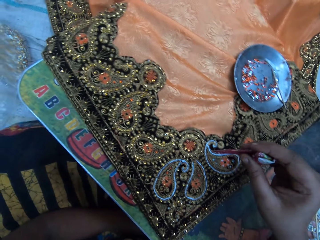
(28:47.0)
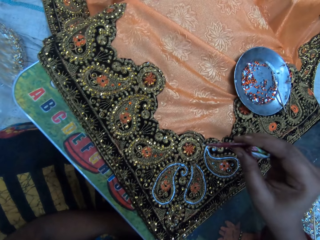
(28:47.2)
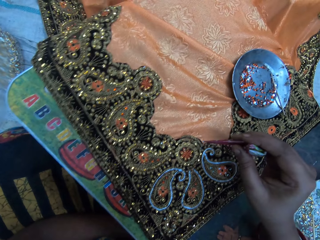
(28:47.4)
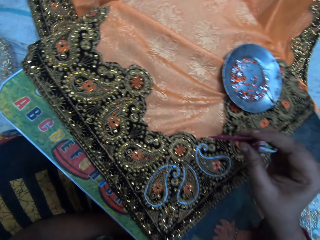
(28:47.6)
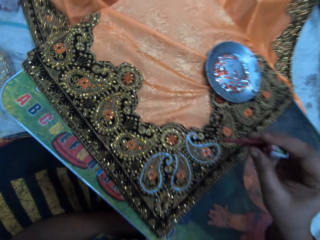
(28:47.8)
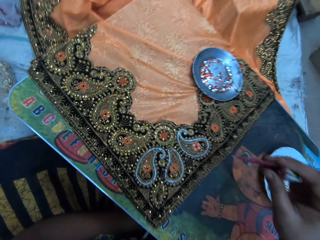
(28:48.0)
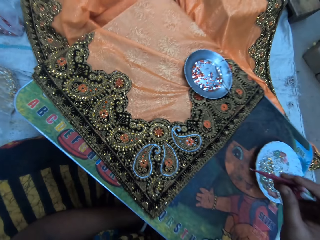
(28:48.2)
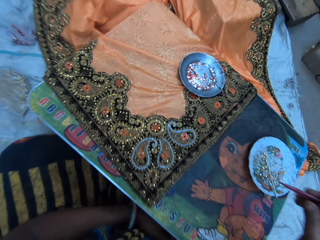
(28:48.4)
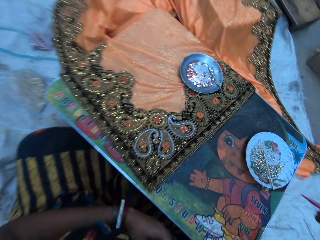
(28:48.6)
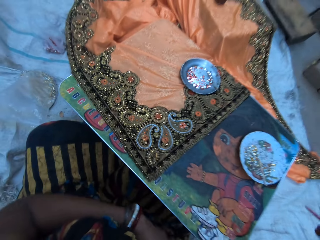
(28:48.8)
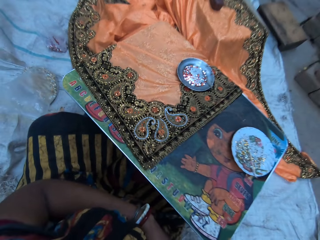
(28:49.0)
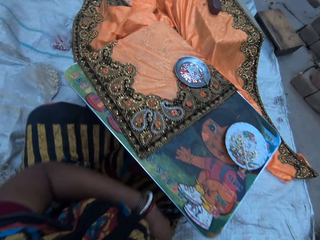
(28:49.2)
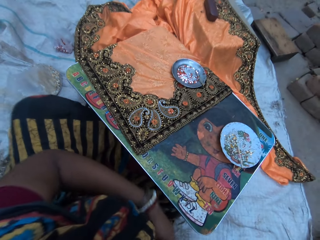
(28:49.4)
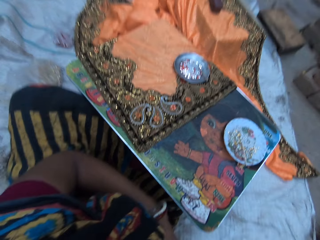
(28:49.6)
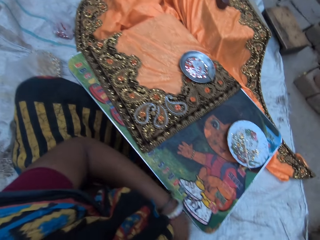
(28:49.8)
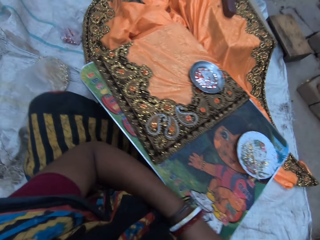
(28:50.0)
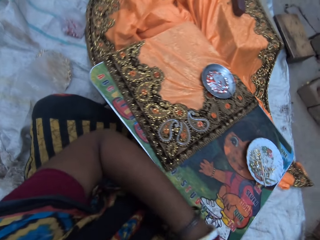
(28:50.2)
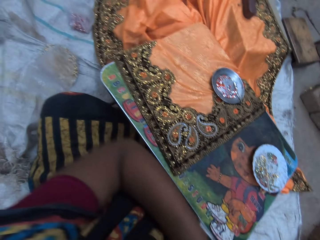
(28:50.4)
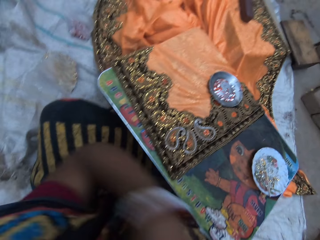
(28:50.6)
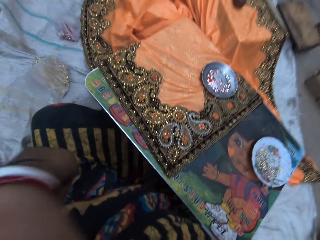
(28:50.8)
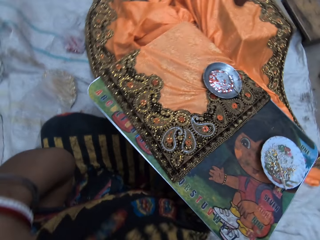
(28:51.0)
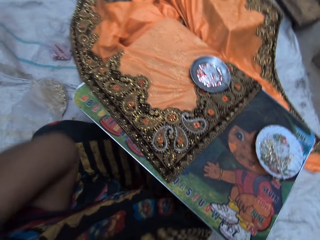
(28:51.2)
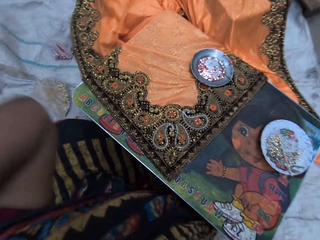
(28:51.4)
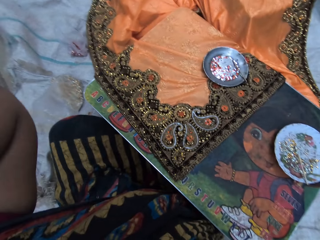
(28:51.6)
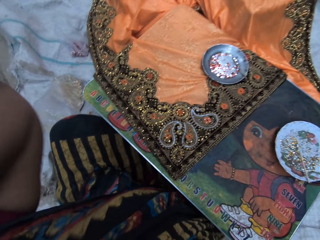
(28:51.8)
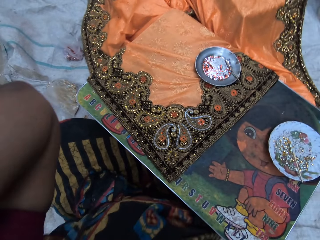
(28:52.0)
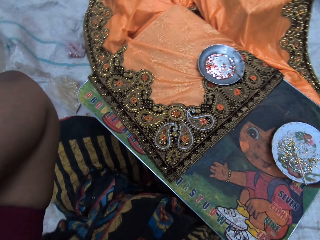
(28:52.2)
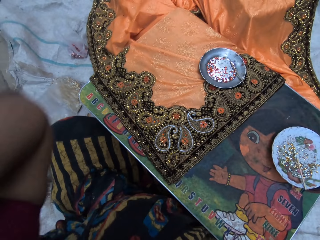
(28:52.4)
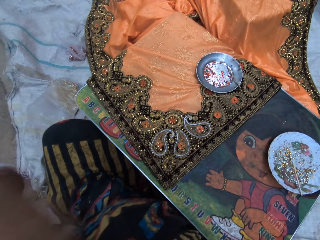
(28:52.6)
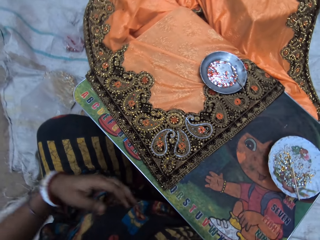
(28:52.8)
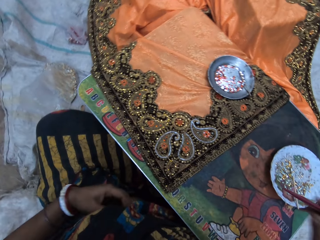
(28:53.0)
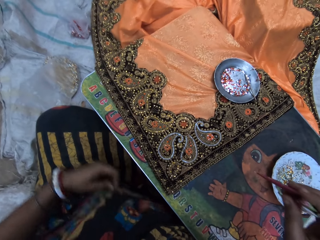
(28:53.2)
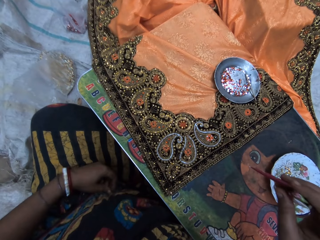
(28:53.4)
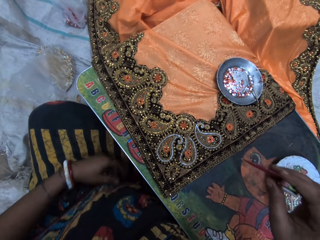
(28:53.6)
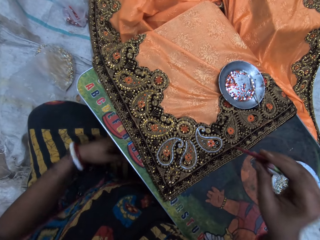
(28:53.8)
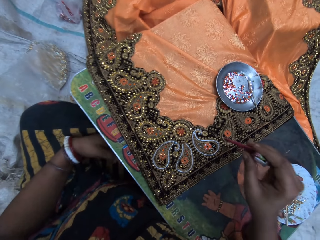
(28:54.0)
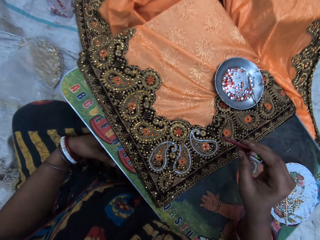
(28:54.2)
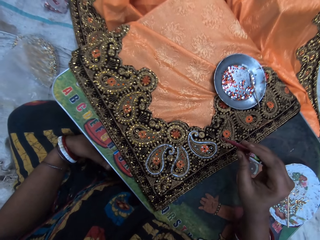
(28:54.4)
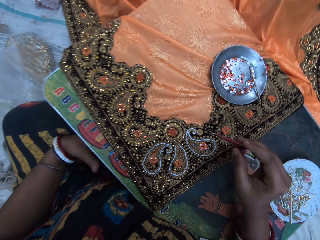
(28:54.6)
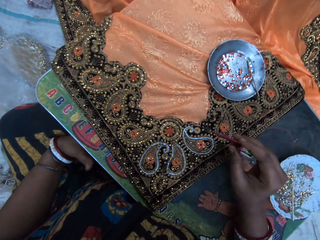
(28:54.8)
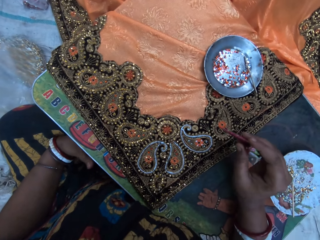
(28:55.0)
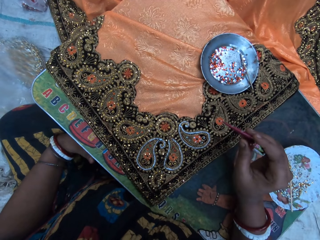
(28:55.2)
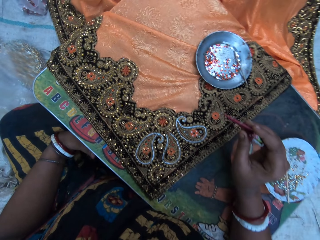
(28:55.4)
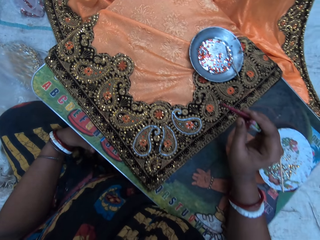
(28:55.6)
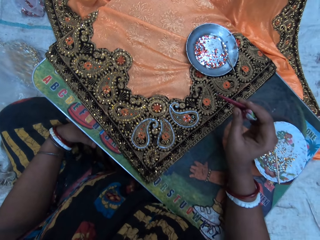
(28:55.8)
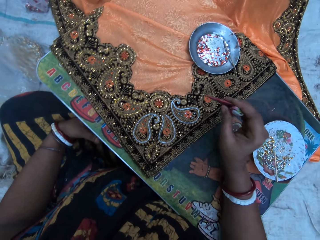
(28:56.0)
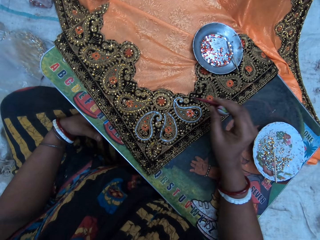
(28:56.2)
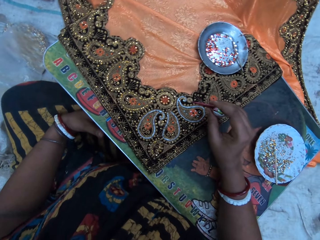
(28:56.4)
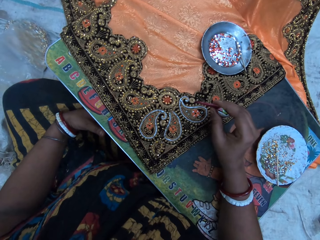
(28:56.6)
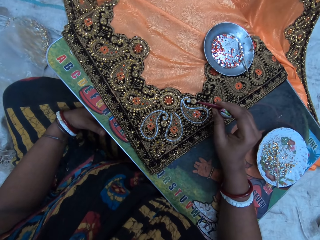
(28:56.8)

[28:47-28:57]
The camera wearer scratches her body with her left hand. She applies glue on the shawl. She moves the glue tube towards the cloth with her right hand. She touches the head.

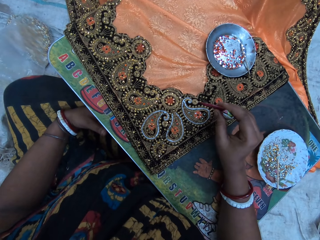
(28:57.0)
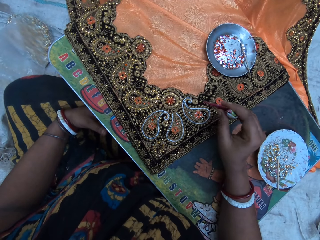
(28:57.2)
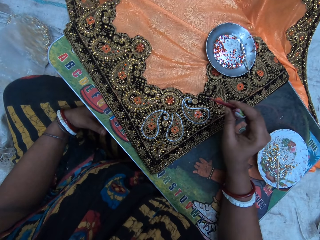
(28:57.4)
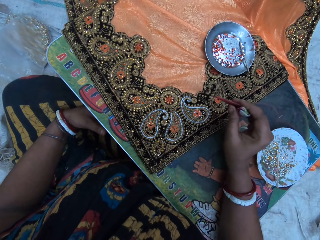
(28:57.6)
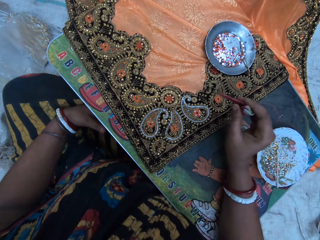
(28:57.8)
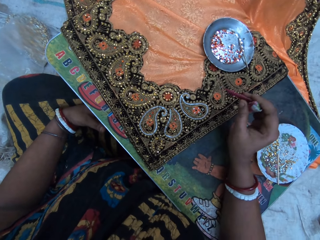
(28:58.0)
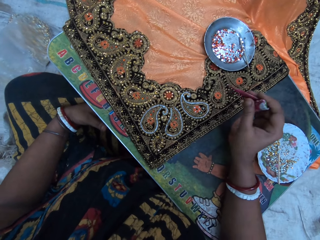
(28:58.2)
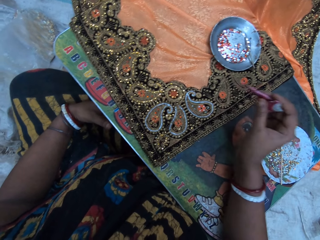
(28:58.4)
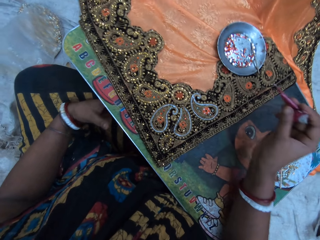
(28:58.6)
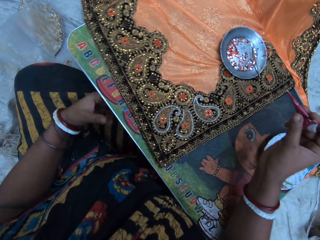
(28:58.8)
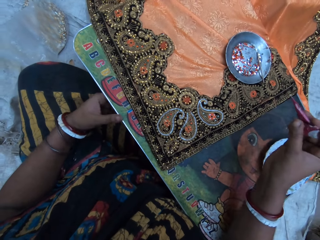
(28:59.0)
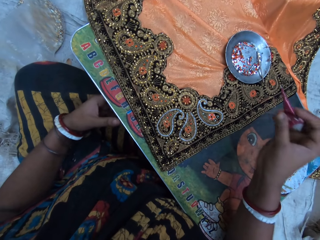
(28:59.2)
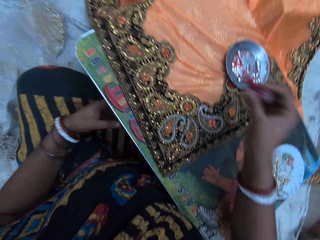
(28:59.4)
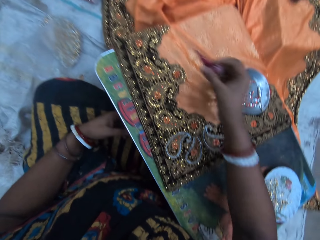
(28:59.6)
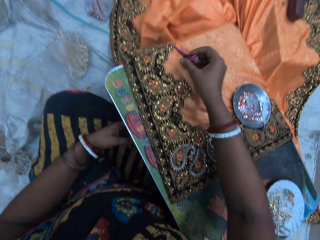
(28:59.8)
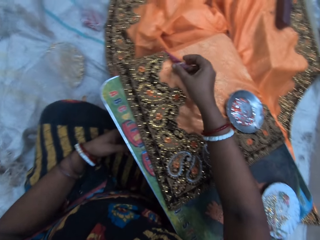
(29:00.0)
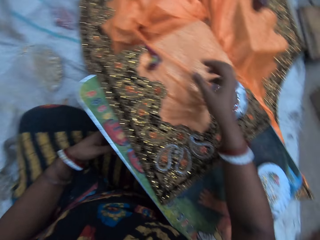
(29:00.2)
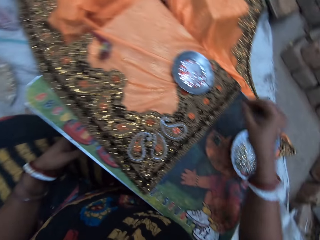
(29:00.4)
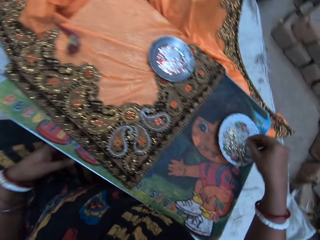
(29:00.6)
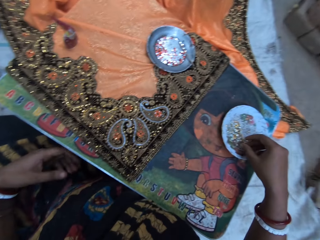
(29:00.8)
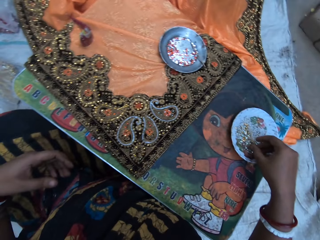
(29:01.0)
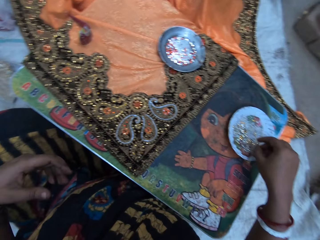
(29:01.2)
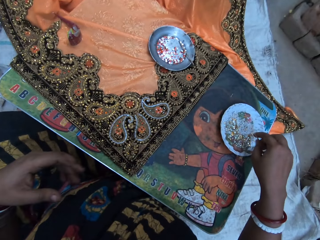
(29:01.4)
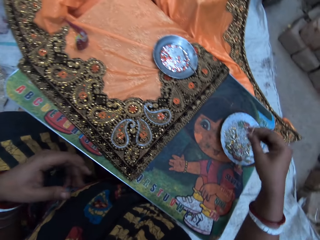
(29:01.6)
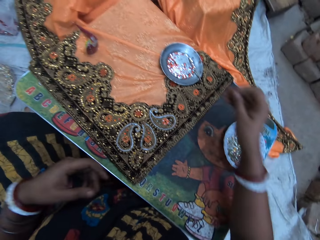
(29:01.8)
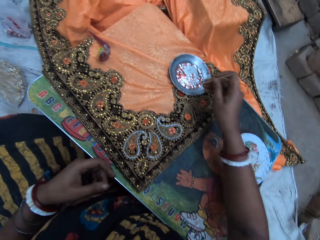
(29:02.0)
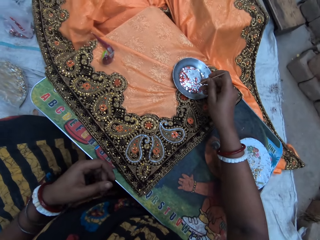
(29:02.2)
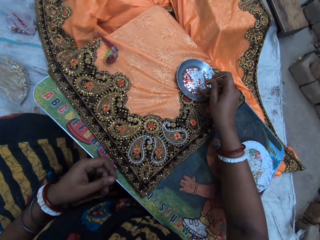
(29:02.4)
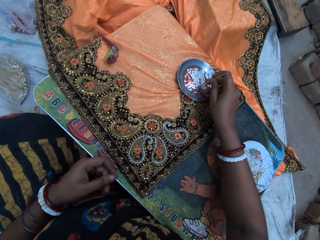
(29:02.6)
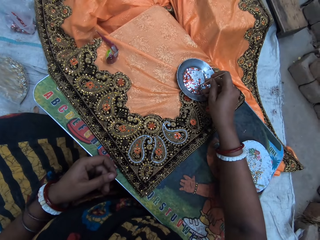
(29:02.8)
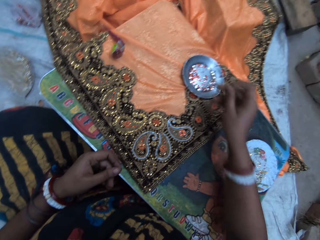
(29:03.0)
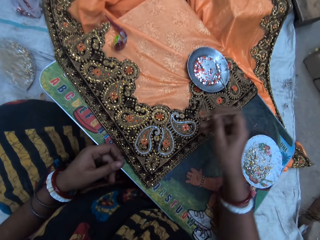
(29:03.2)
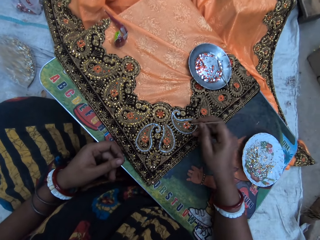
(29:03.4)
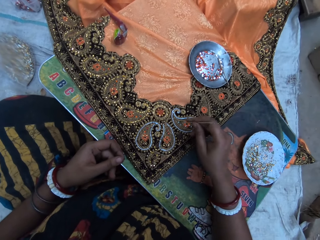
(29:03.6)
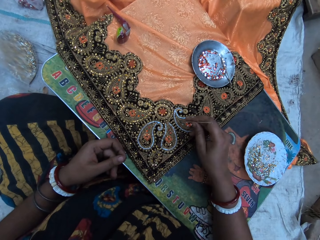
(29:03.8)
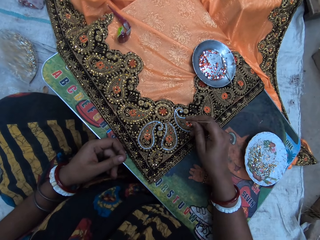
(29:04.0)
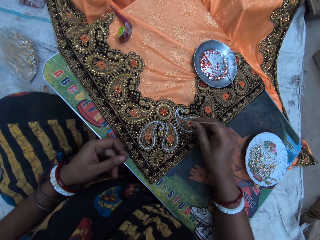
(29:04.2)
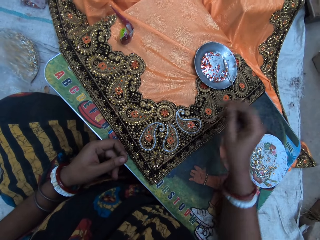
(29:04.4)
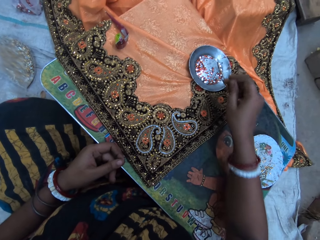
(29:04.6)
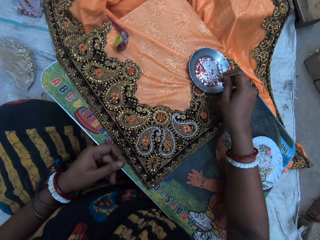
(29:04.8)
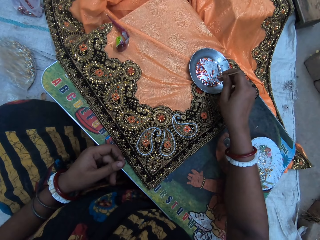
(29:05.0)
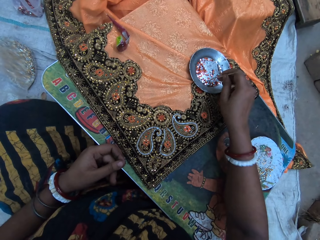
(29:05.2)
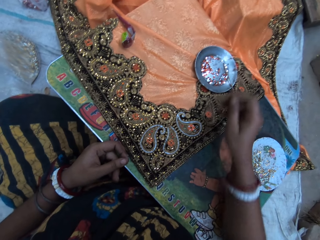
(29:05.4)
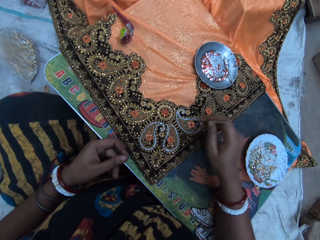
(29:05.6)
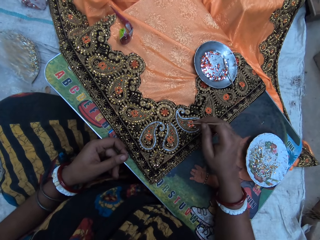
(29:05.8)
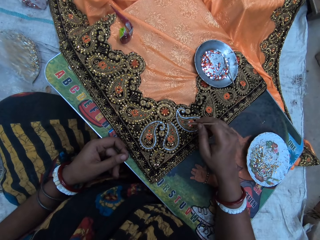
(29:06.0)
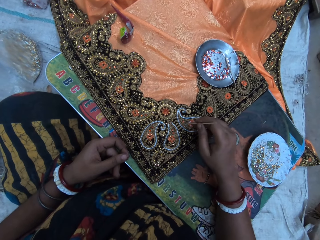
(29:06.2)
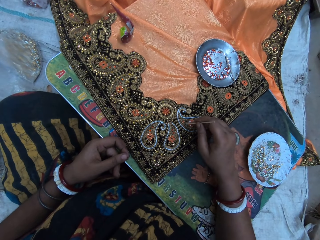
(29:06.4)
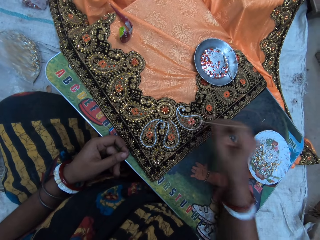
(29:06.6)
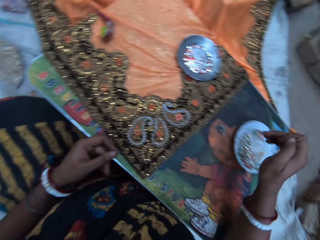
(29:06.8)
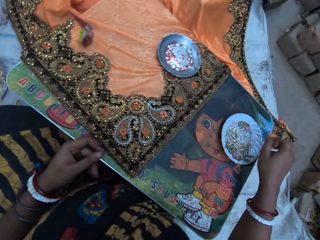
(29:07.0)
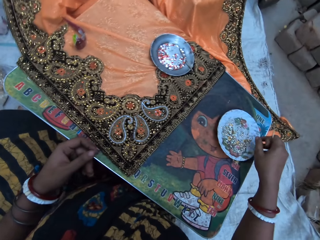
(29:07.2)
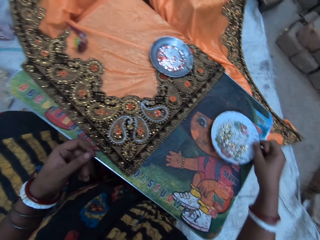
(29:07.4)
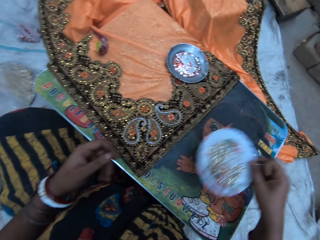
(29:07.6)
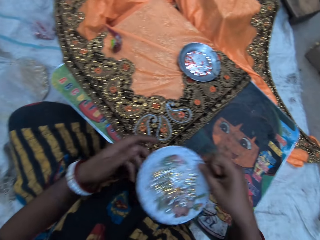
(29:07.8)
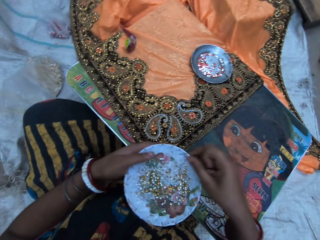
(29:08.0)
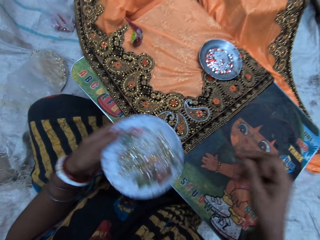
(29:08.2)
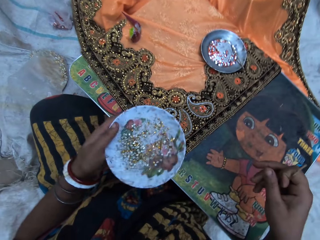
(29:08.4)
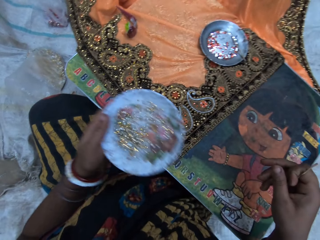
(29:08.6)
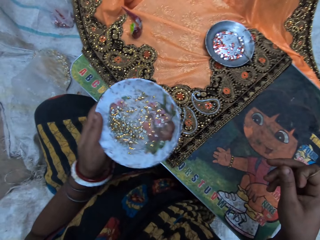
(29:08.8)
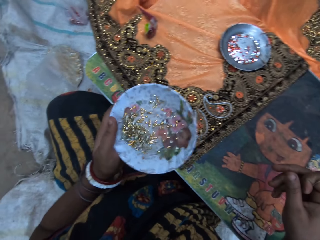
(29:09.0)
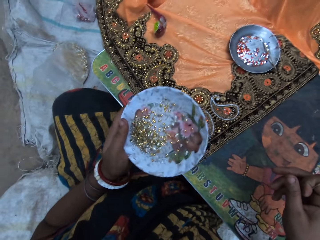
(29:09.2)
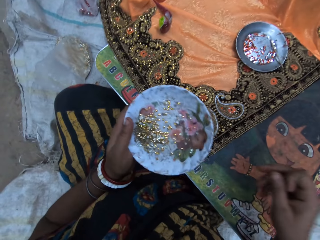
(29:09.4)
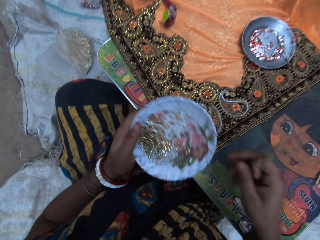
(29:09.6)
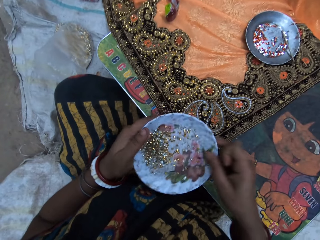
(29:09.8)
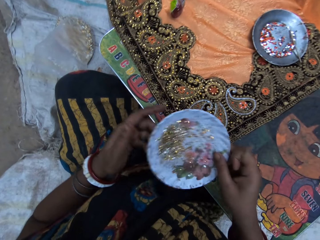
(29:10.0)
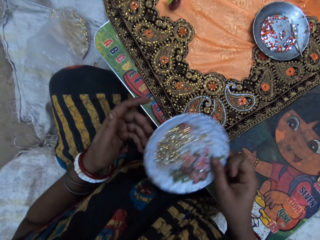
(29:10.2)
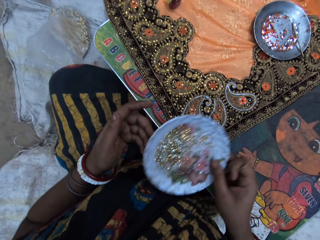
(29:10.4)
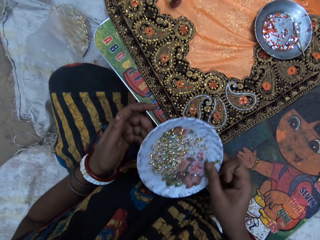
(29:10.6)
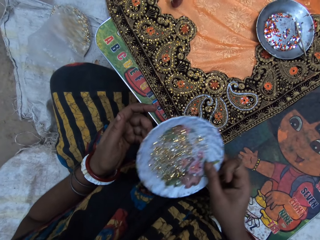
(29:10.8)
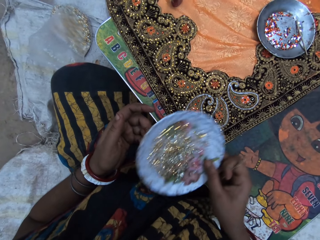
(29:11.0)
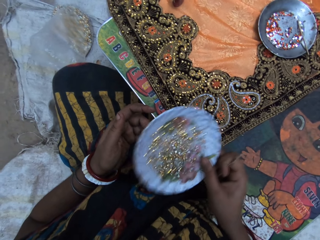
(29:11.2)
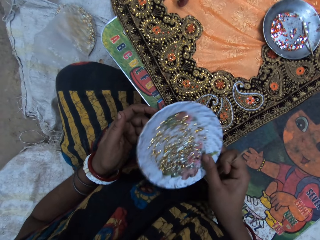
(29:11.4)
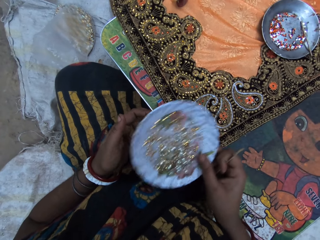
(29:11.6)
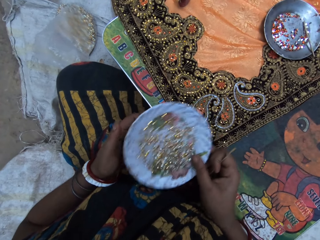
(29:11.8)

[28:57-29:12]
The camera wearer touches the table with her left hand. She moves the glue tool over the shawl. She drops the glue tube on the cloth with her right hand. She picks up the stick from the plate with her right hand. She picks a sequin from the plate with the stick in her right hand. She places the sequin on the cloth with the stick in her right hand. She picks a sequin from the plate with the stick in her right hand. She places the sequin on the cloth with the stick in her right hand. She picks up the plate from the table with her right hand. She passes the plate in her right hand to her left hand. She shakes the plate with her left hand. She passes the plate in her left hand to her right hand. She shakes the plate with her right hand.
